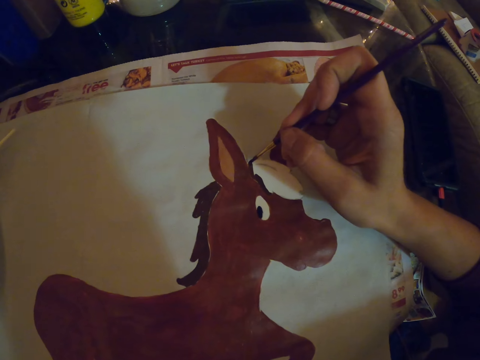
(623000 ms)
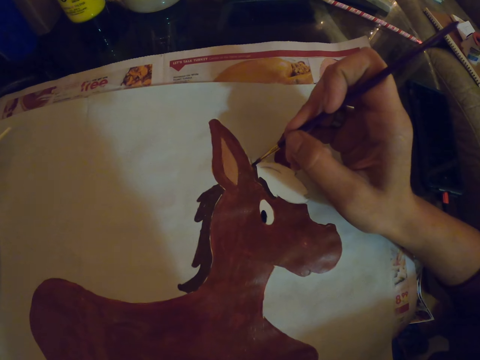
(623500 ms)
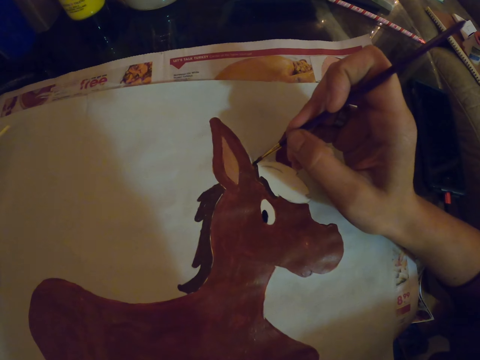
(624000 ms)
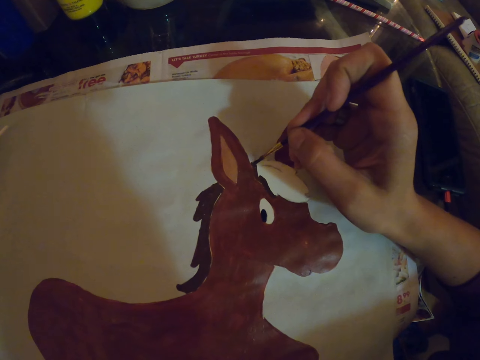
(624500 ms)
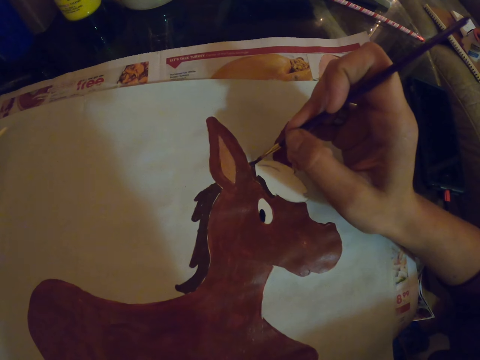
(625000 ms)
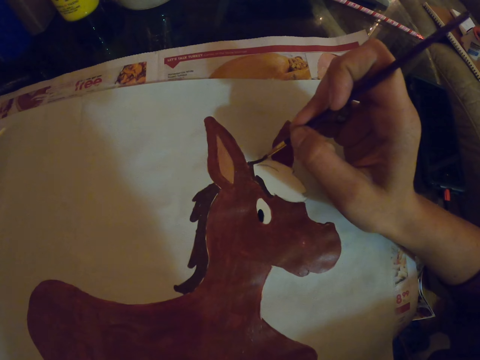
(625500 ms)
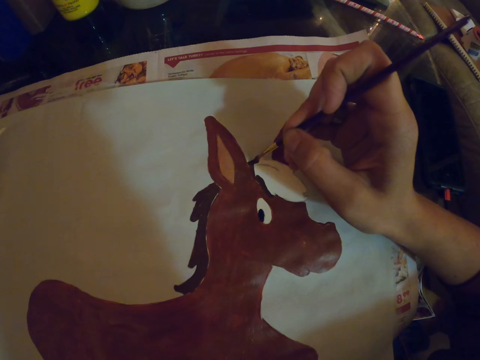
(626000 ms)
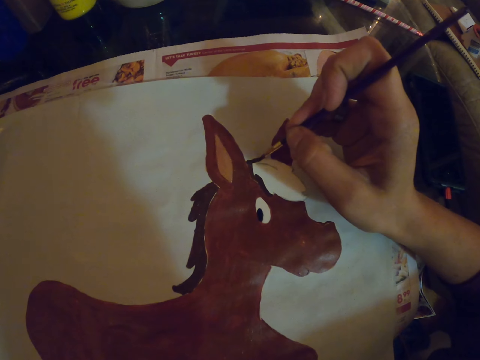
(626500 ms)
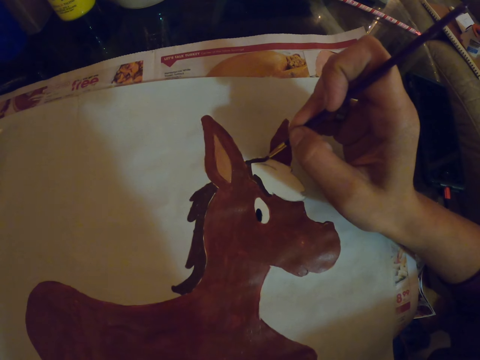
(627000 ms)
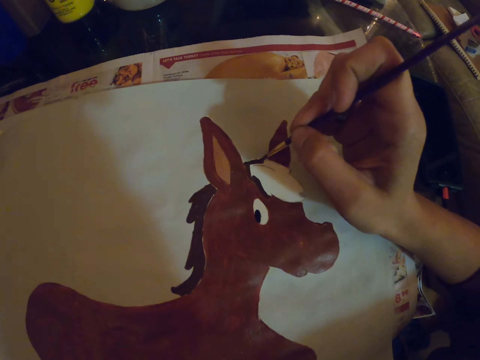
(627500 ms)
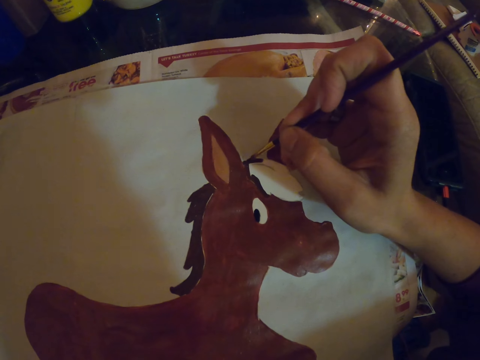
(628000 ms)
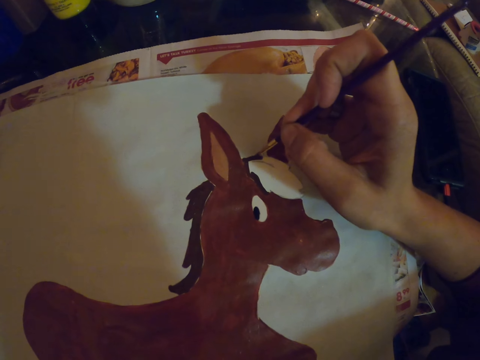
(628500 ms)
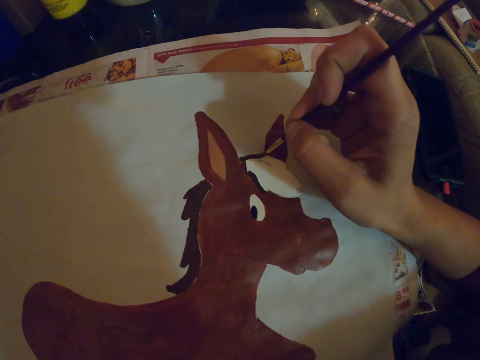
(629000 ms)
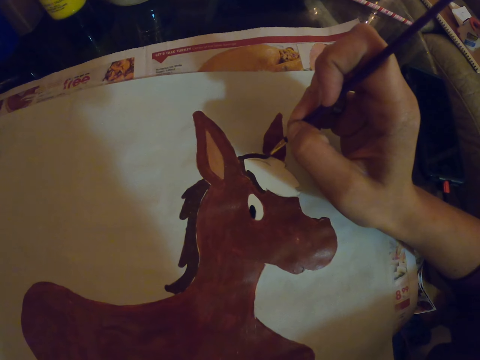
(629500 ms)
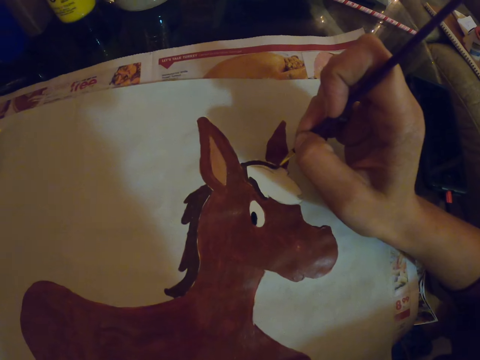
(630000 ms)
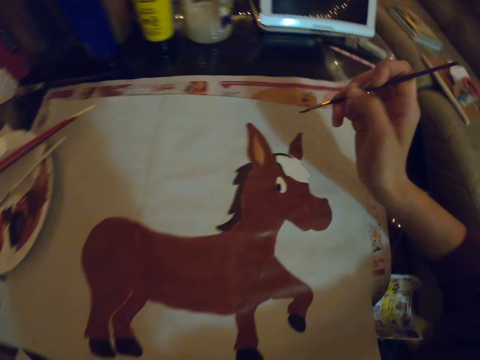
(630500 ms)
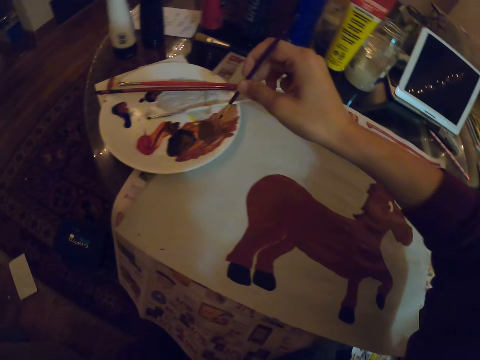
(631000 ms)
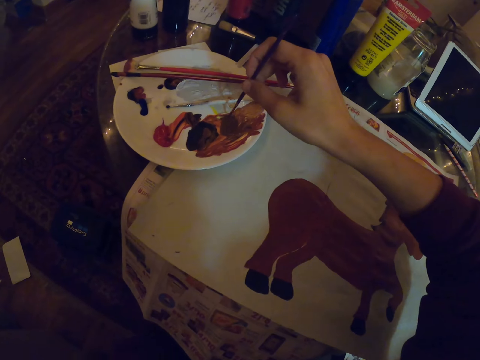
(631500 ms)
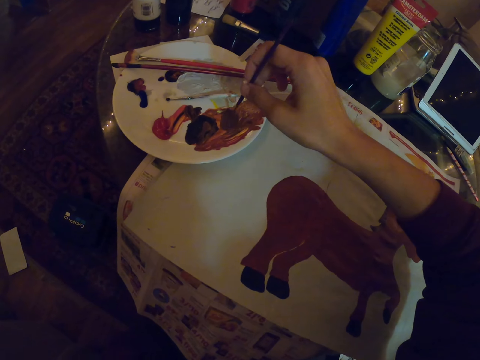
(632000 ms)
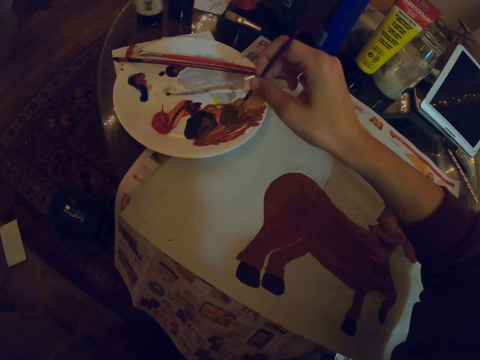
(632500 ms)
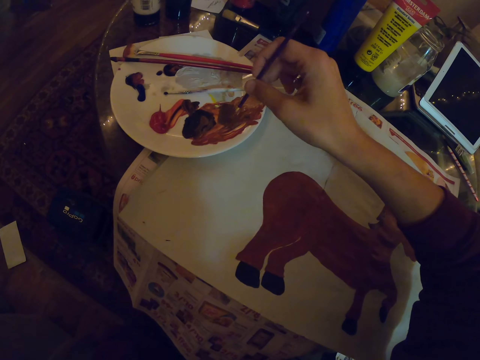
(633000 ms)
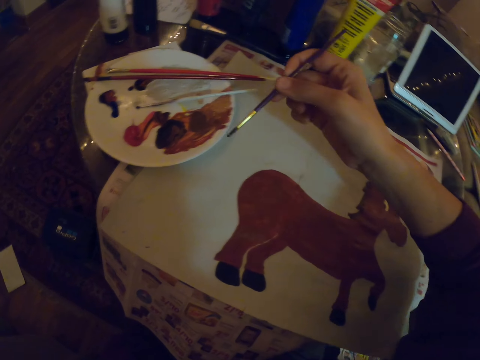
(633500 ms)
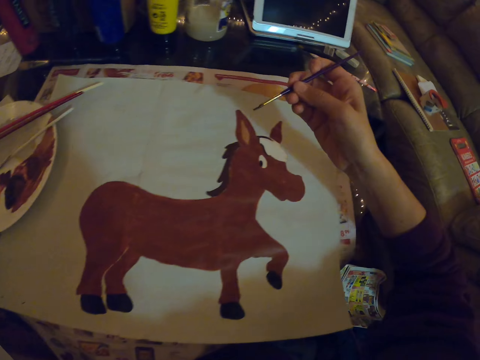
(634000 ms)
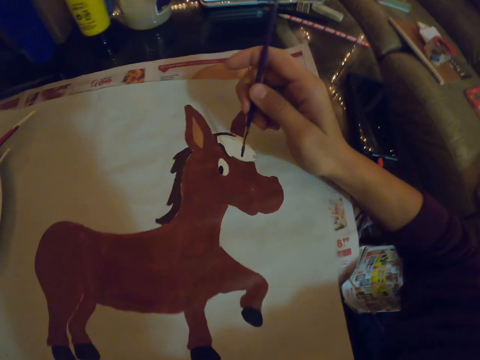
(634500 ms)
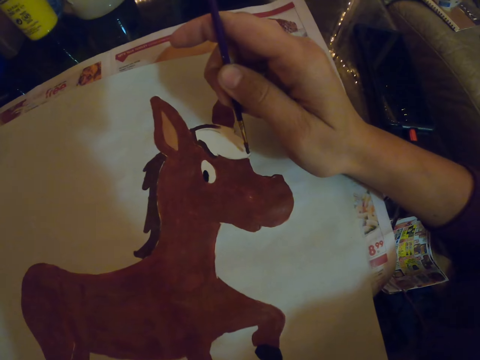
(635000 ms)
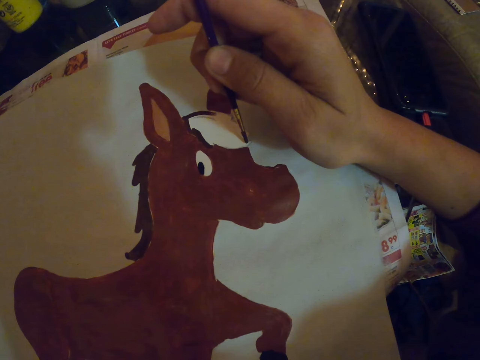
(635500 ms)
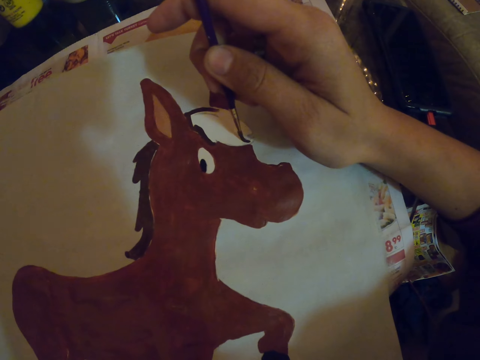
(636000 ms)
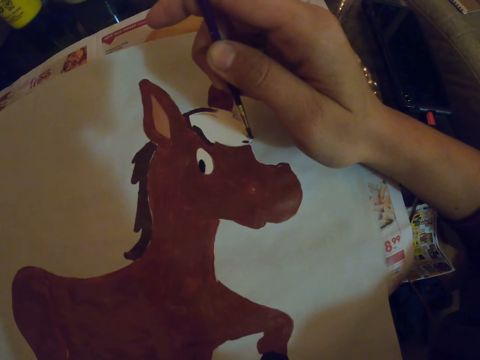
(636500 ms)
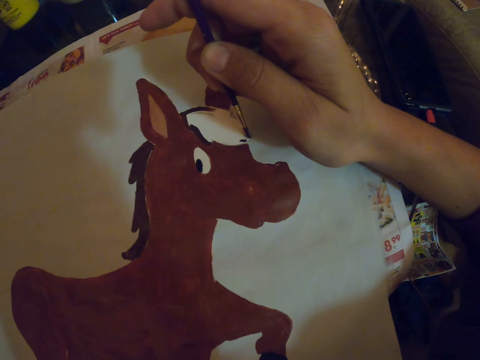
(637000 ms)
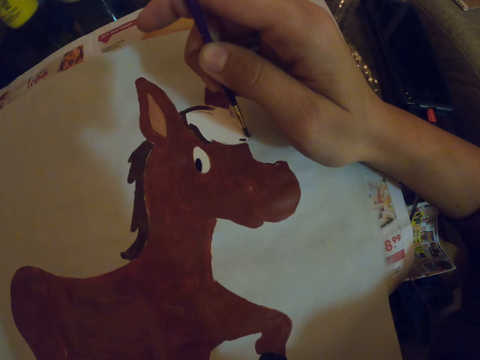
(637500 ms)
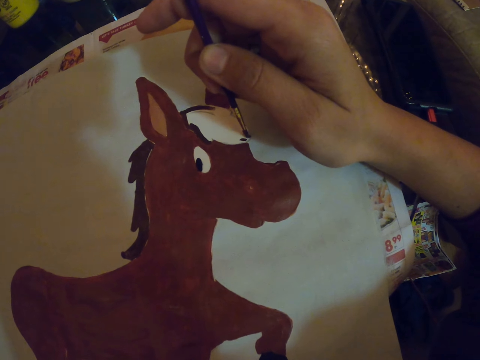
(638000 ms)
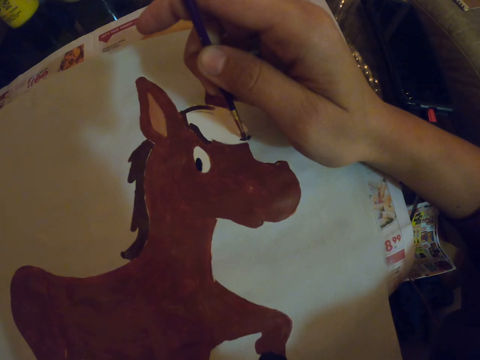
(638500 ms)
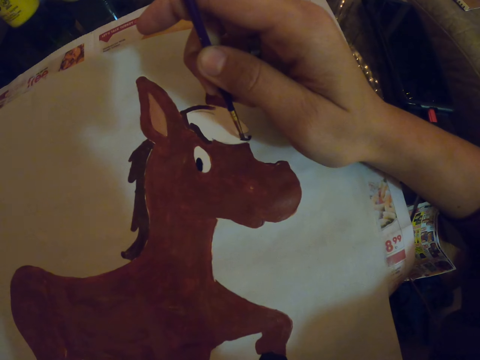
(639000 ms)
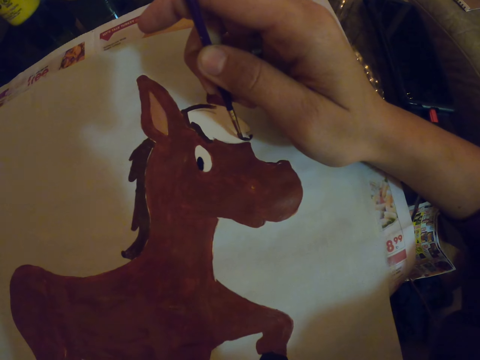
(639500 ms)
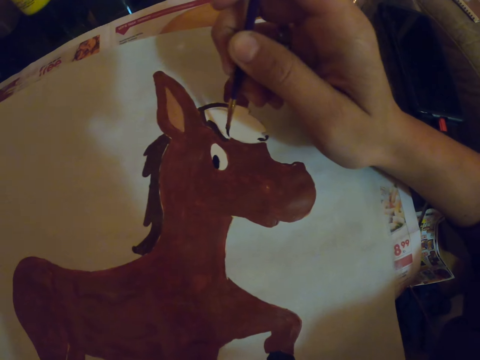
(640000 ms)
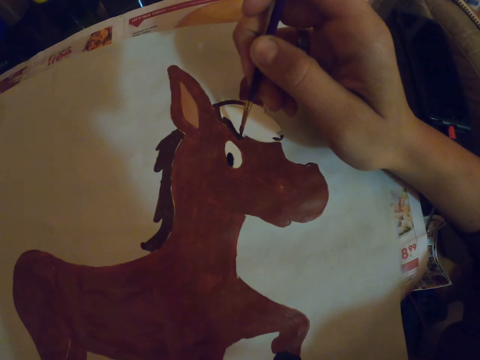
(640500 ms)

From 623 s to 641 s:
The camera wearer paints the drawing on the paper with a paint brush. They turn to the side. They dip the paint brush in the paint plate. They take the paint in the plate. They remove the paint brush from the paint plate. They turn to the side. They paint the drawing on the paper with the paint brush.

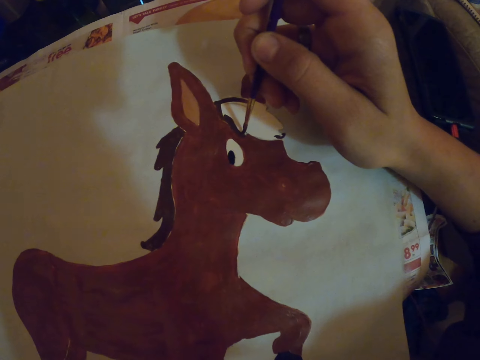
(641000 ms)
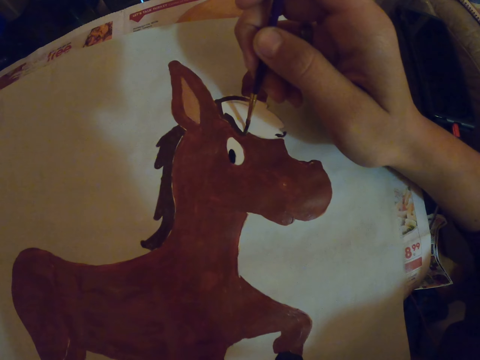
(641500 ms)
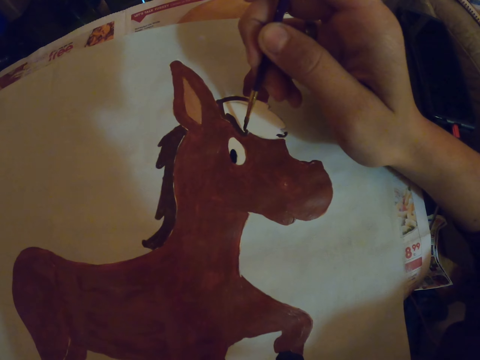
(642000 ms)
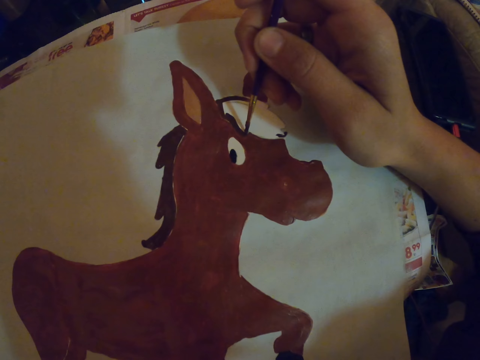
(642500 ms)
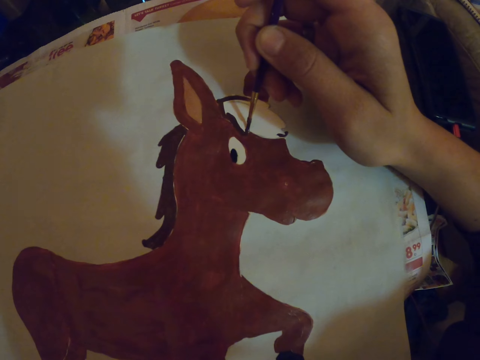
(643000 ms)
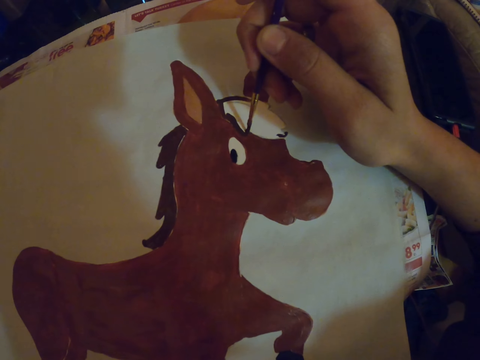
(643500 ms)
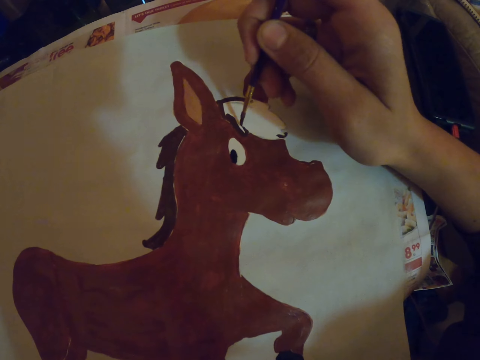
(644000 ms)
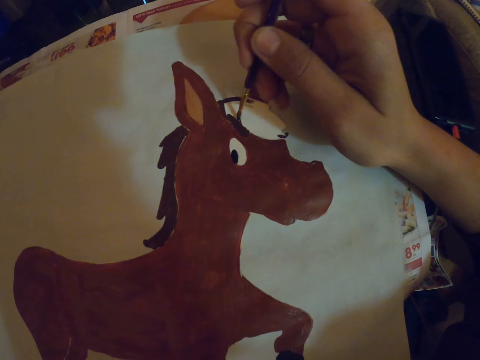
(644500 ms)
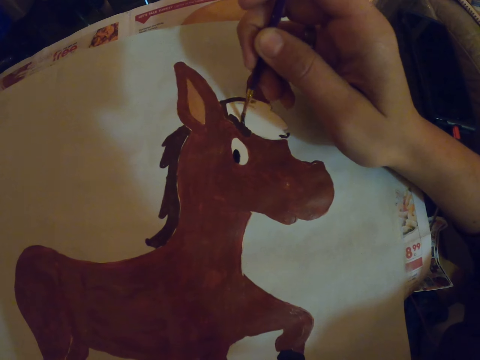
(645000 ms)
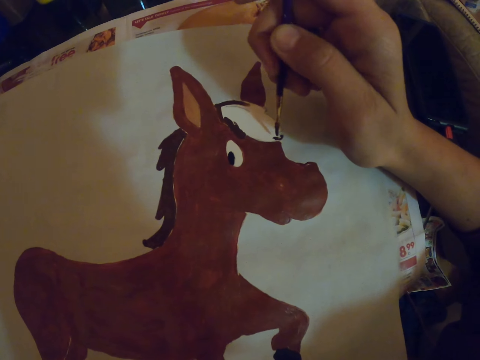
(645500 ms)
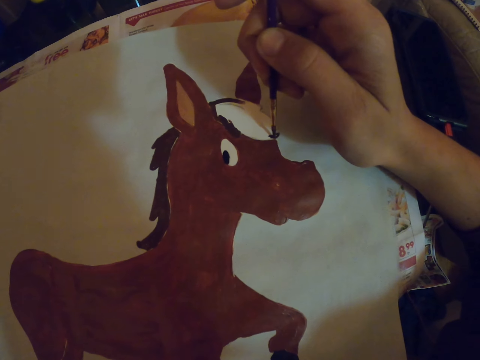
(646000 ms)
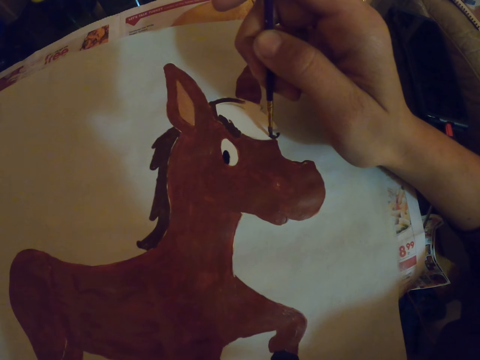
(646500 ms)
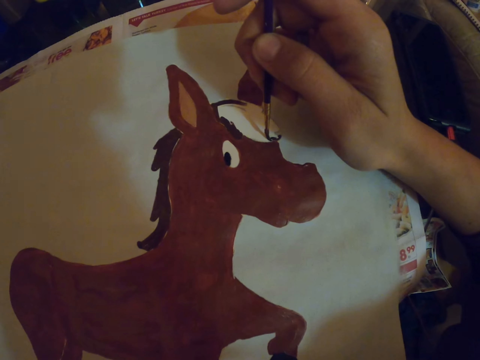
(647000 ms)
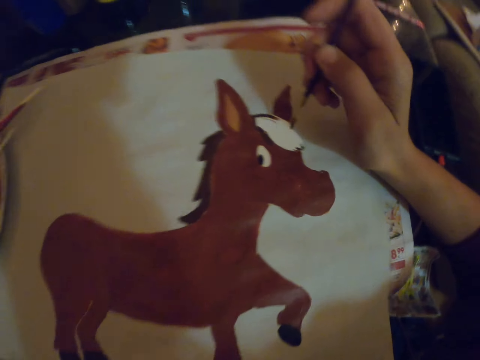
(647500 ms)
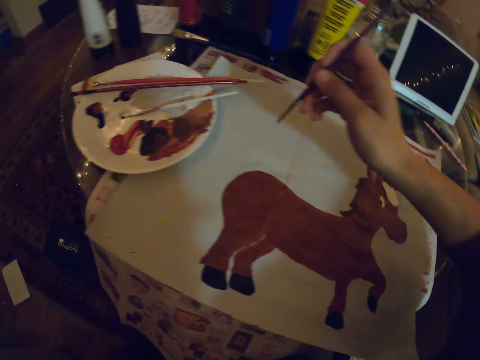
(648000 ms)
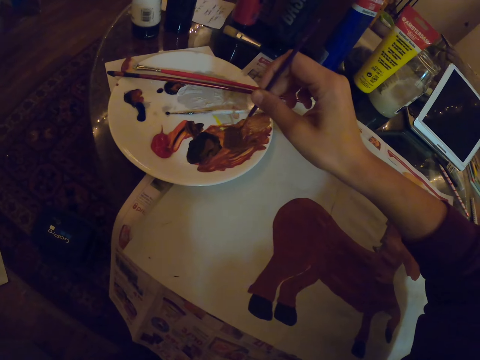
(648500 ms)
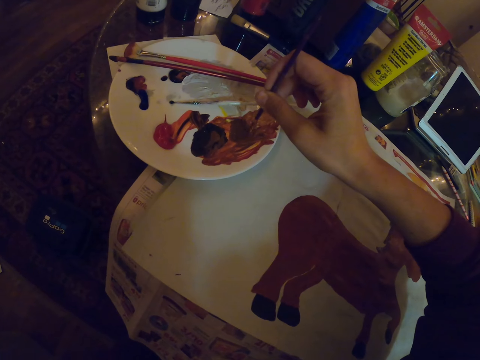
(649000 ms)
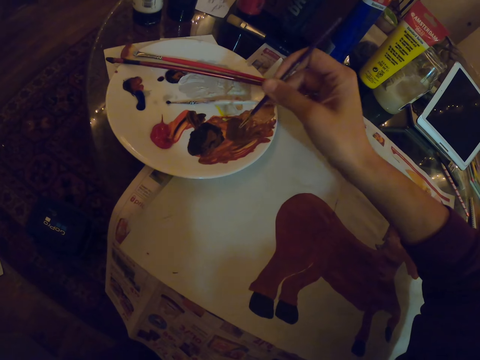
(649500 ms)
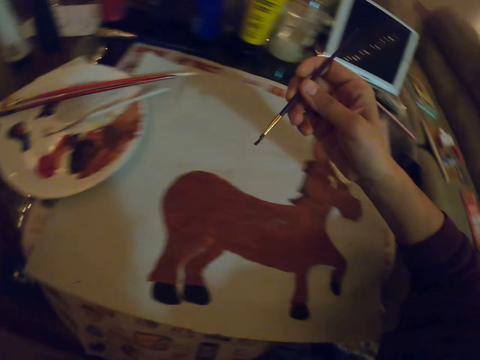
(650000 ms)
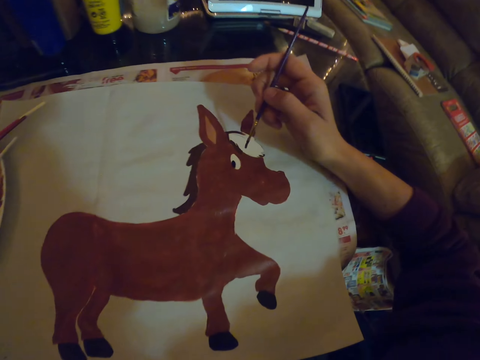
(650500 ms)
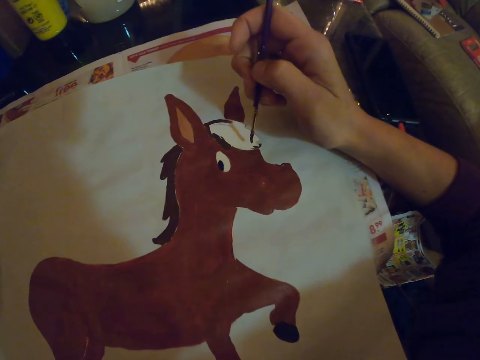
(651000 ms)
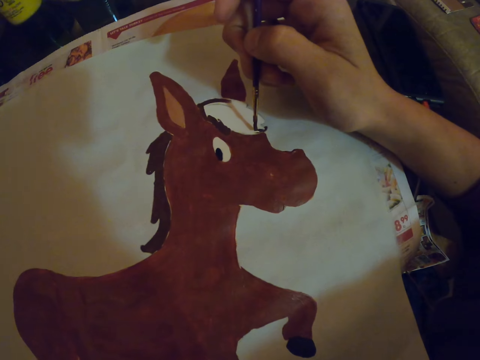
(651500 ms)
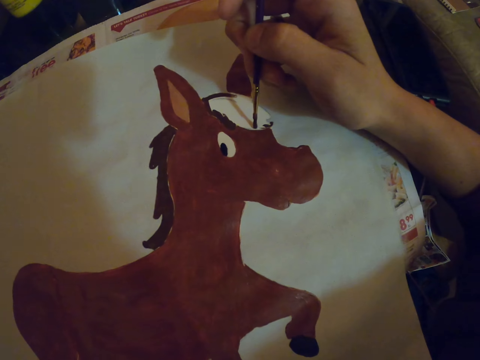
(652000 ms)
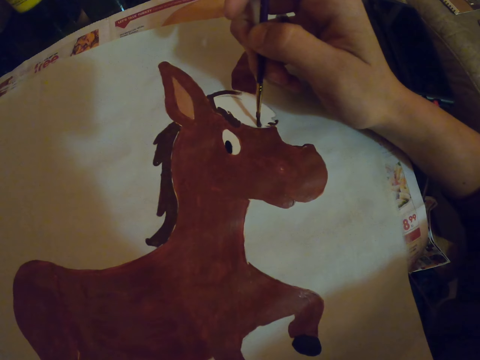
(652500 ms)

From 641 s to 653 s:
The camera wearer turns to the side. They take the paint in the plate. They dip the paint brush in the plate. They remove the paint brush from the plate. They turn to the side. They paint the drawing with the paint brush.
